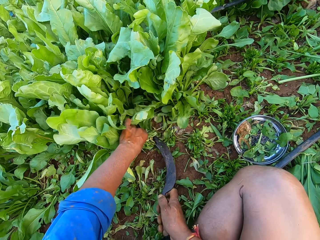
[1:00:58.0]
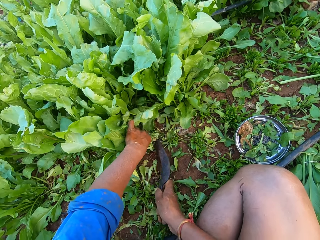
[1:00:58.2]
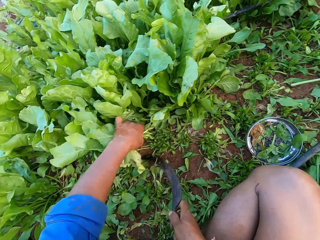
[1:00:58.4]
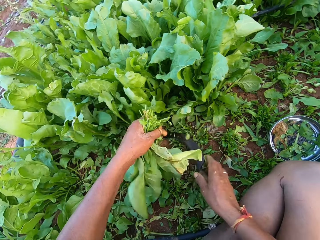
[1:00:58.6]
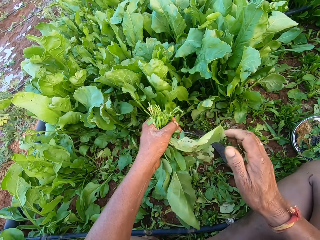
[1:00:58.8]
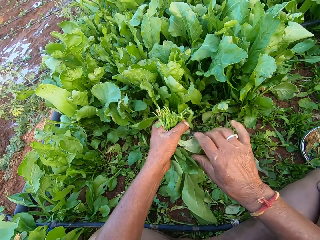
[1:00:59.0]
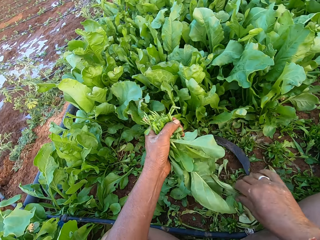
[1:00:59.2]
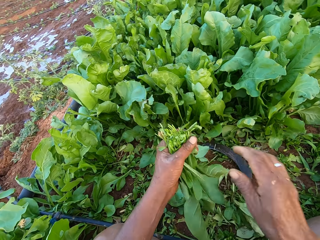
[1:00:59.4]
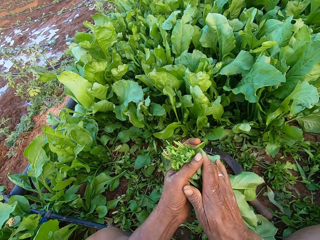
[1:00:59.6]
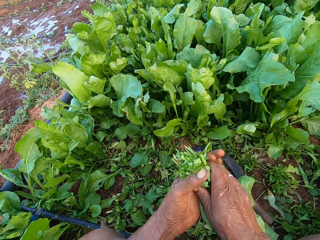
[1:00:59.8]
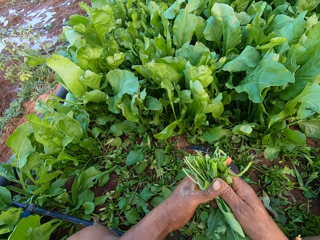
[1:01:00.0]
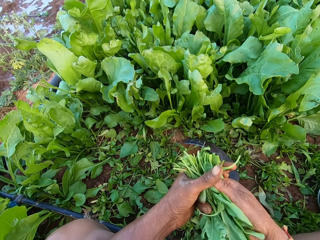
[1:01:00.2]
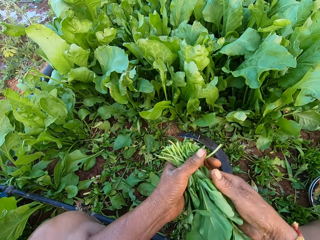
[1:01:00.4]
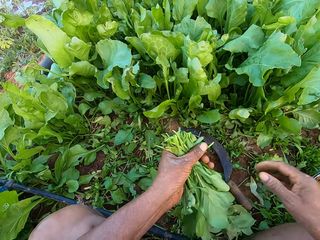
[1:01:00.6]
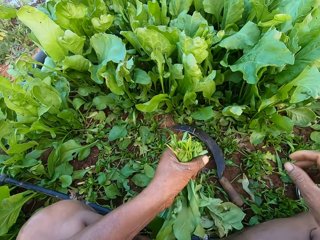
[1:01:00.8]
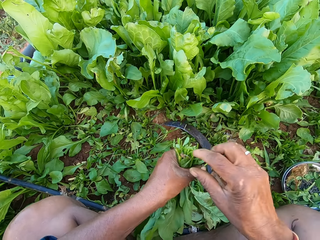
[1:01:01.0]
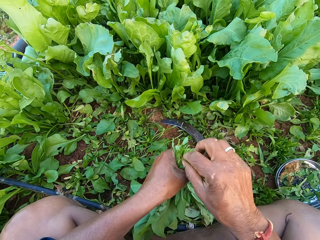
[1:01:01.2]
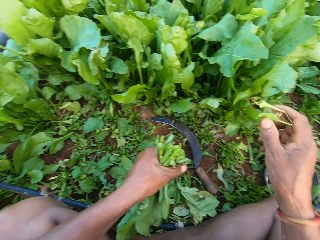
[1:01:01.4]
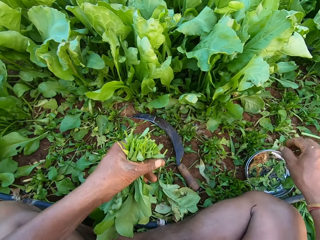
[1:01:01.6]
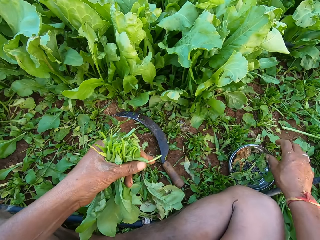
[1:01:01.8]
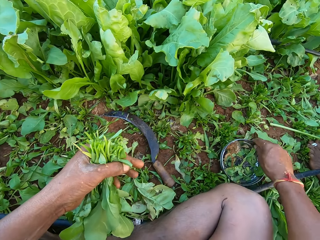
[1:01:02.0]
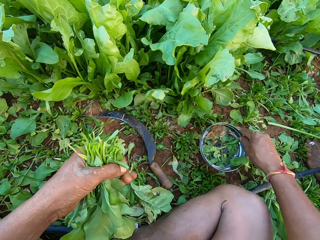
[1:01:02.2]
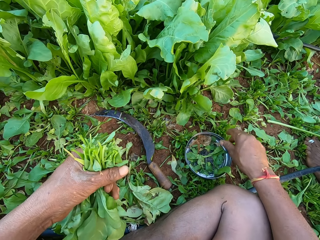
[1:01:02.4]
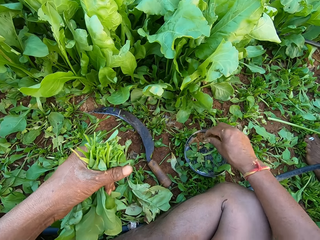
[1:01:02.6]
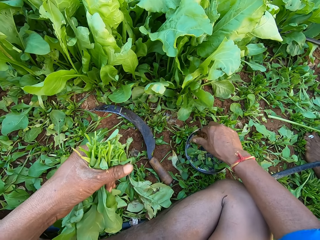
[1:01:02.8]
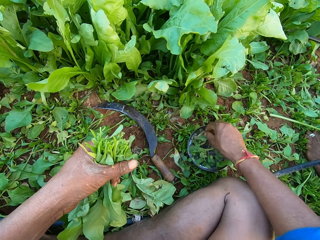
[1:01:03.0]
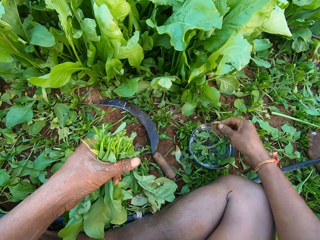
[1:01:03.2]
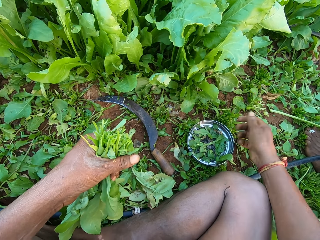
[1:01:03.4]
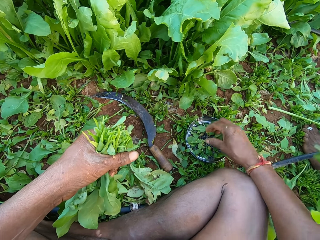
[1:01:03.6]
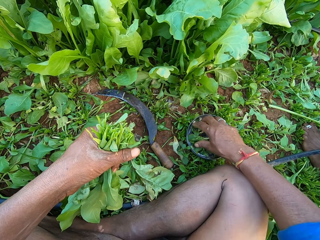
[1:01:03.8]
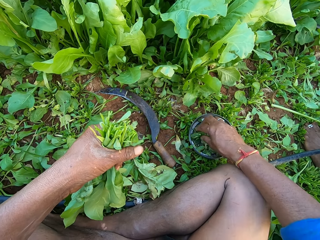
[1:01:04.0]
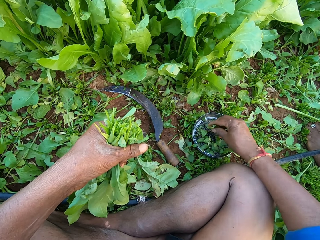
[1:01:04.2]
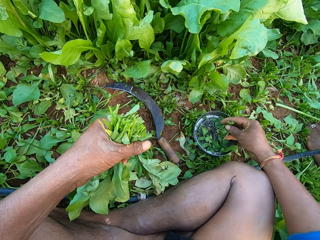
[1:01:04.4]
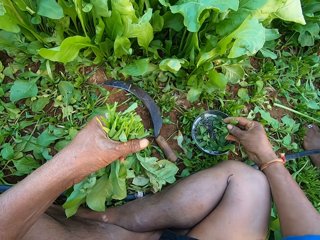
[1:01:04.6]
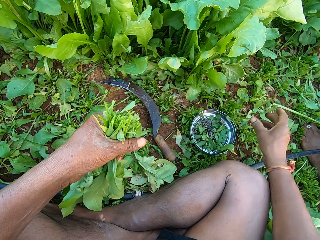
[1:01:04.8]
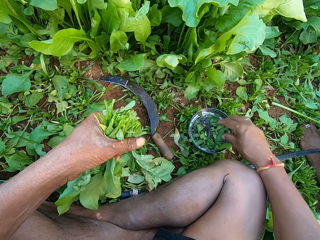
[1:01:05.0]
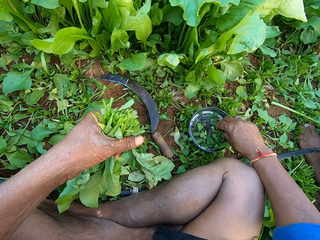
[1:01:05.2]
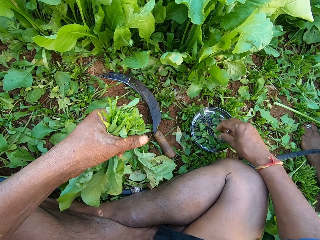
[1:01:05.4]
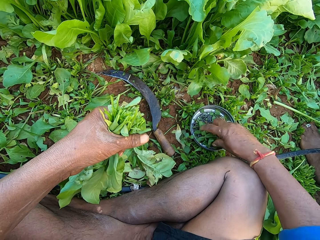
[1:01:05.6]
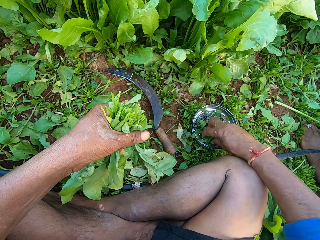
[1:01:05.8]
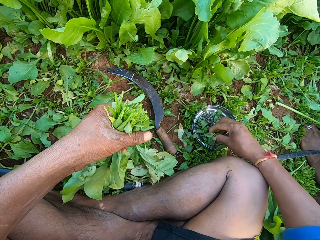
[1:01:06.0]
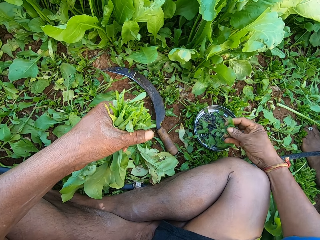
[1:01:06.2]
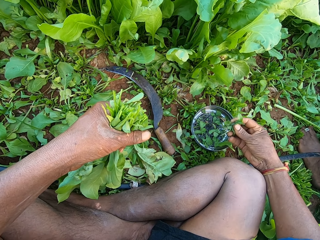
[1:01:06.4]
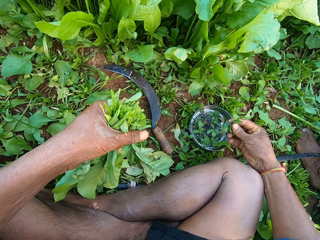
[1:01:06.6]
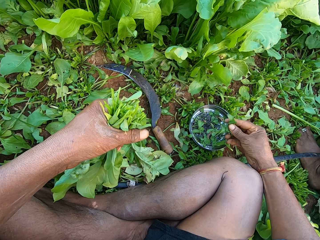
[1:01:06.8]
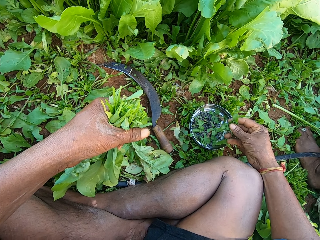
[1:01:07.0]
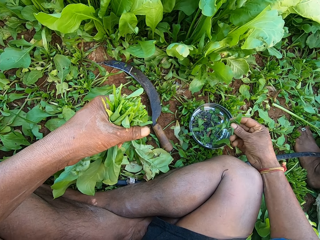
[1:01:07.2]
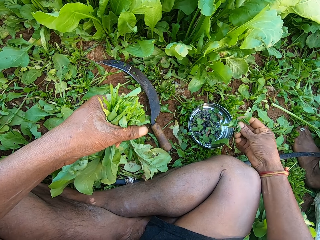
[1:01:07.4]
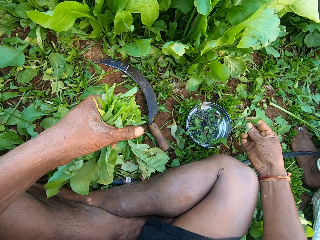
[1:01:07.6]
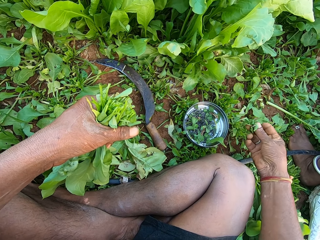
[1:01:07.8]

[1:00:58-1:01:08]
The camera wearer drops the sickle on the ground with his right hand. He picks a spinach leaf from the spinach plants in his left hand with his right hand. He drops the spinach leaf in his right hand to the ground. He tucks the spinach leaves with his hands. He picks a spinach leaf from his left hand with his right hand. He drops the spinach leaf from his right hand to the ground. He picks the metal plate from the ground with his right hand. He drops the metal plate on the ground with his right hand. He picks a dried spinach leaf from the metal plate with his right hand. He drops the dried spinach leaf from his right hand to the ground. He picks spinach leaves from the metal plate on the ground with his right hand. He drops the spinach leaves in his right hand to the ground. He picks spinach leaves from the metal plate on the ground with his right hand.

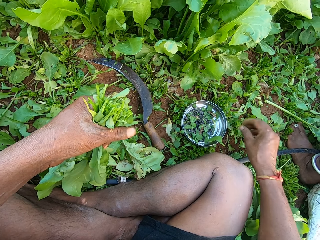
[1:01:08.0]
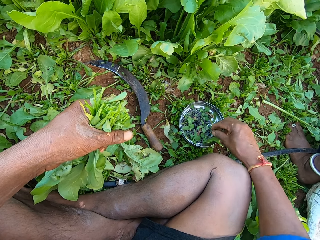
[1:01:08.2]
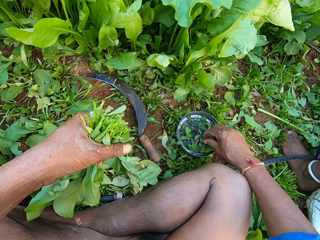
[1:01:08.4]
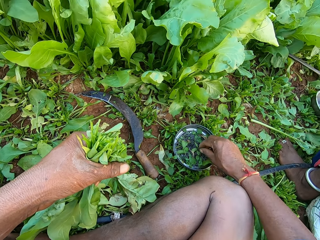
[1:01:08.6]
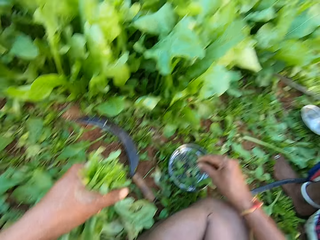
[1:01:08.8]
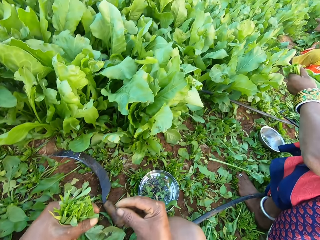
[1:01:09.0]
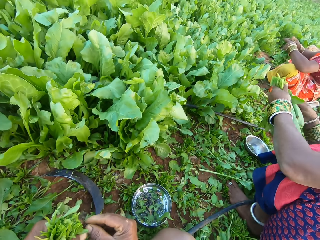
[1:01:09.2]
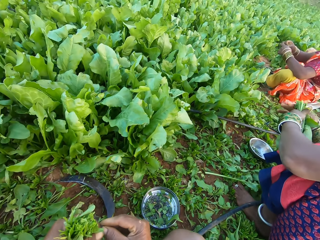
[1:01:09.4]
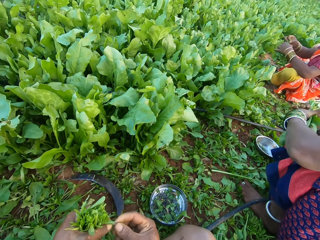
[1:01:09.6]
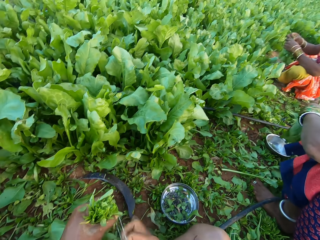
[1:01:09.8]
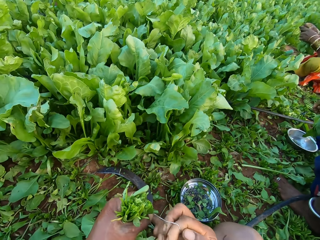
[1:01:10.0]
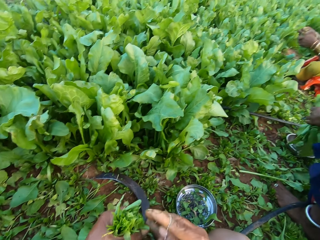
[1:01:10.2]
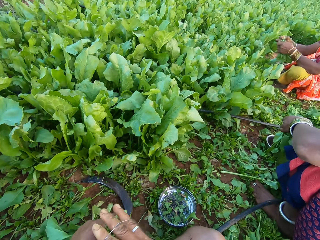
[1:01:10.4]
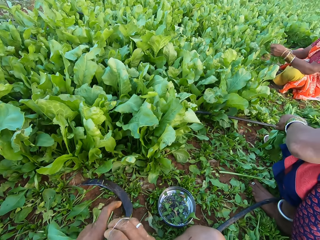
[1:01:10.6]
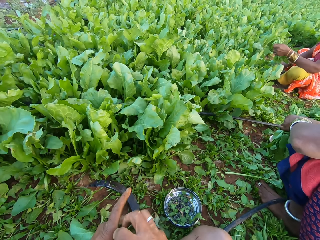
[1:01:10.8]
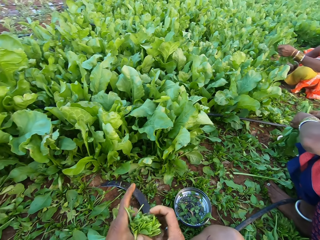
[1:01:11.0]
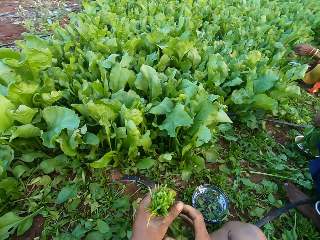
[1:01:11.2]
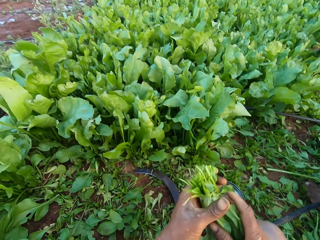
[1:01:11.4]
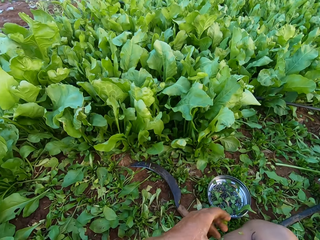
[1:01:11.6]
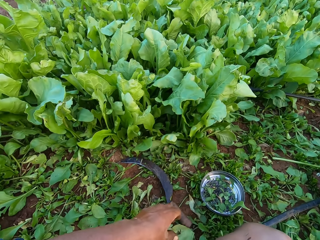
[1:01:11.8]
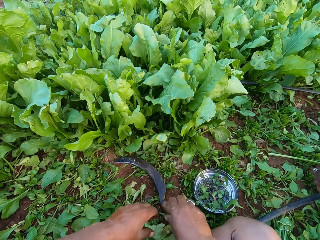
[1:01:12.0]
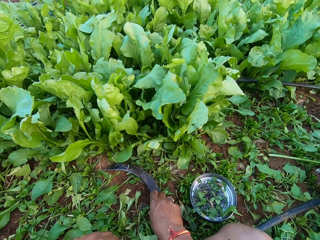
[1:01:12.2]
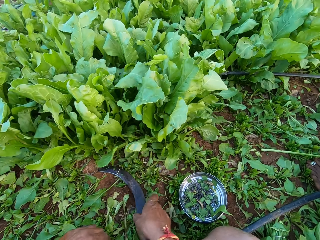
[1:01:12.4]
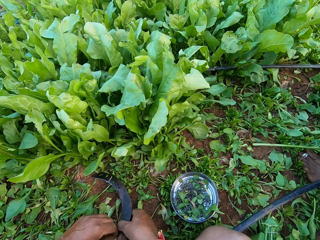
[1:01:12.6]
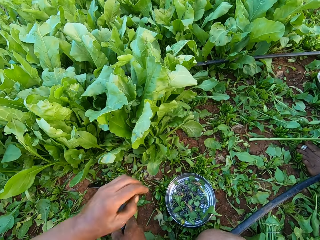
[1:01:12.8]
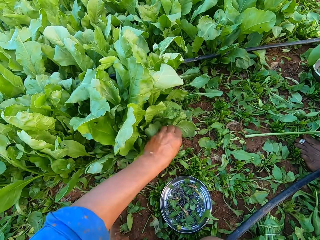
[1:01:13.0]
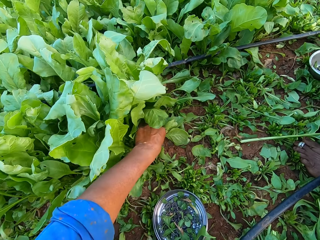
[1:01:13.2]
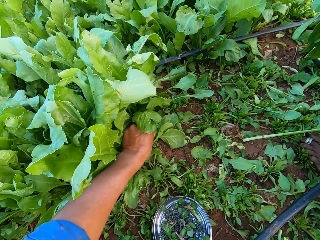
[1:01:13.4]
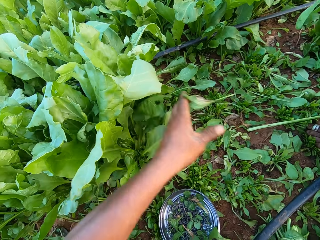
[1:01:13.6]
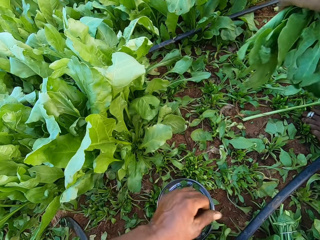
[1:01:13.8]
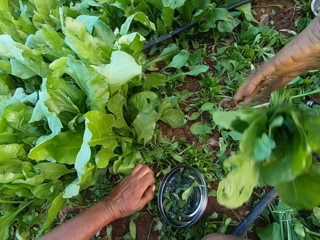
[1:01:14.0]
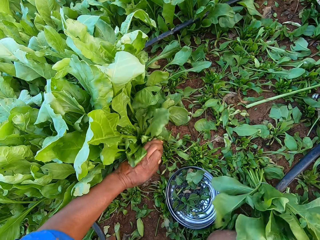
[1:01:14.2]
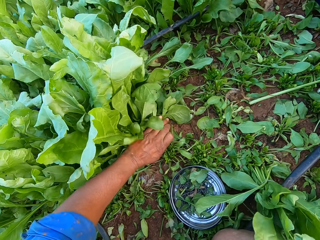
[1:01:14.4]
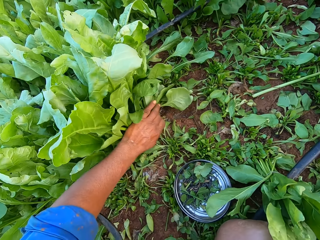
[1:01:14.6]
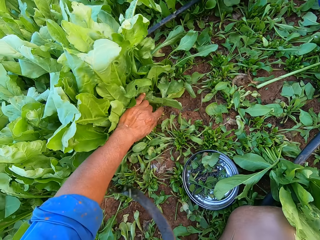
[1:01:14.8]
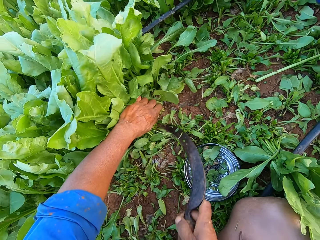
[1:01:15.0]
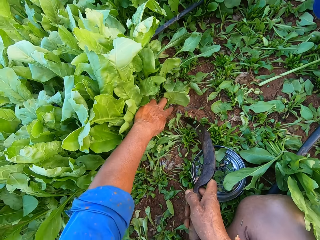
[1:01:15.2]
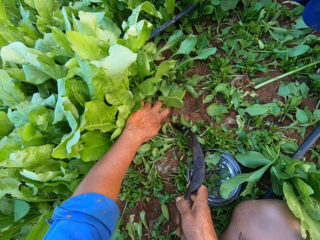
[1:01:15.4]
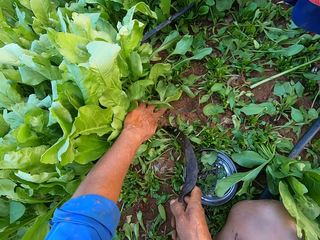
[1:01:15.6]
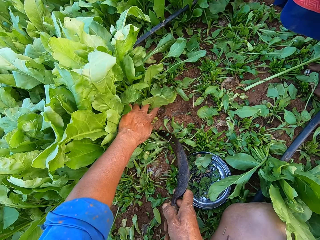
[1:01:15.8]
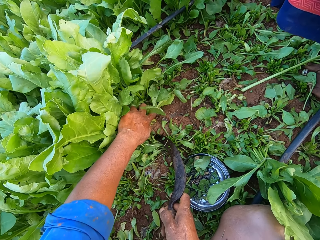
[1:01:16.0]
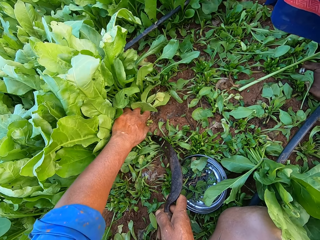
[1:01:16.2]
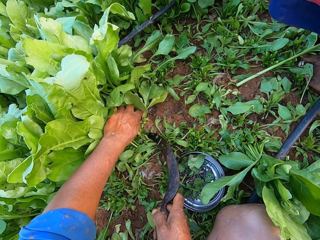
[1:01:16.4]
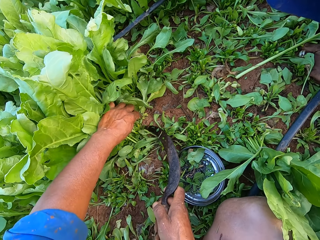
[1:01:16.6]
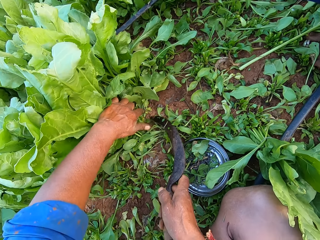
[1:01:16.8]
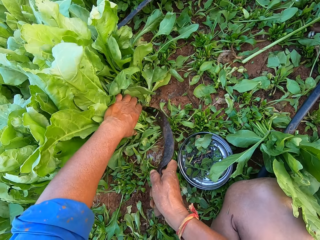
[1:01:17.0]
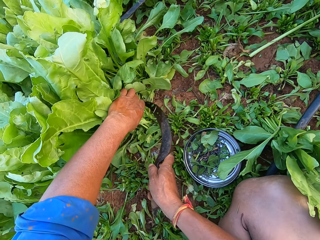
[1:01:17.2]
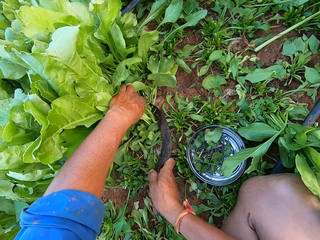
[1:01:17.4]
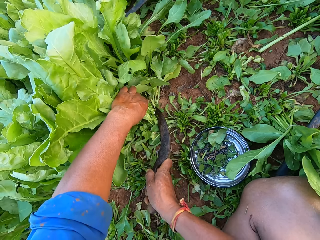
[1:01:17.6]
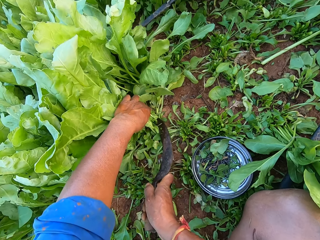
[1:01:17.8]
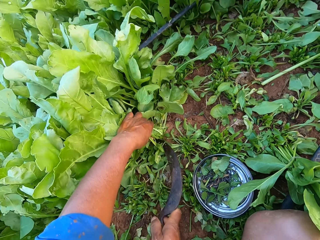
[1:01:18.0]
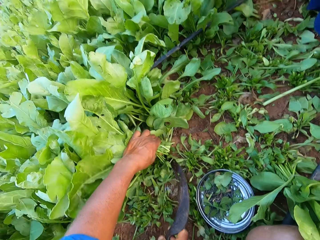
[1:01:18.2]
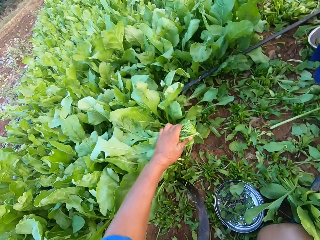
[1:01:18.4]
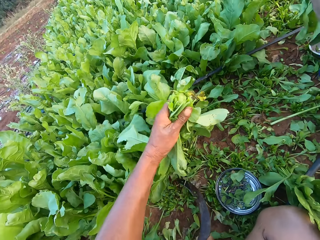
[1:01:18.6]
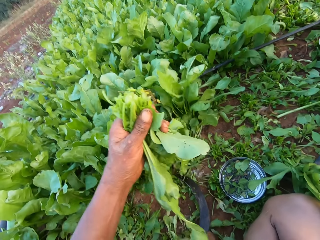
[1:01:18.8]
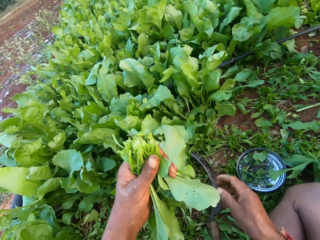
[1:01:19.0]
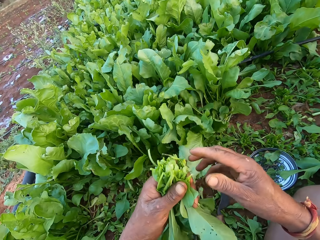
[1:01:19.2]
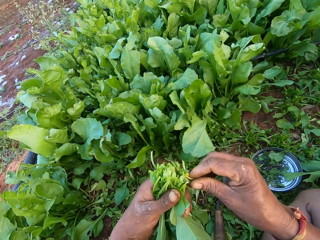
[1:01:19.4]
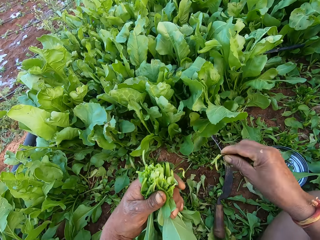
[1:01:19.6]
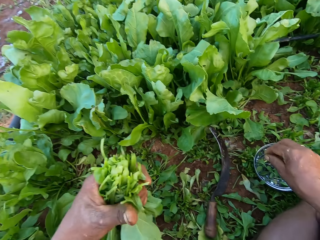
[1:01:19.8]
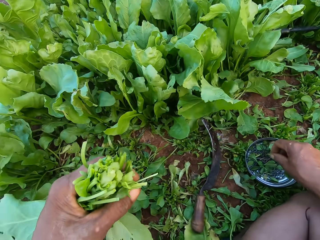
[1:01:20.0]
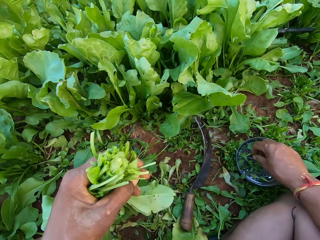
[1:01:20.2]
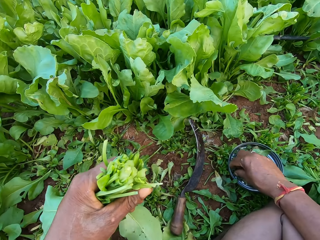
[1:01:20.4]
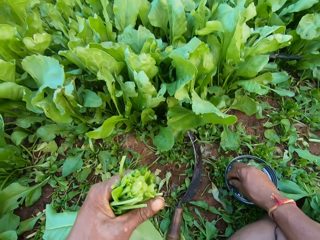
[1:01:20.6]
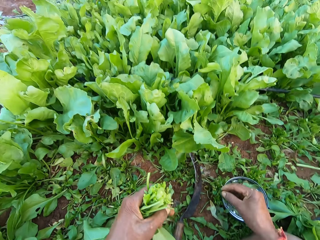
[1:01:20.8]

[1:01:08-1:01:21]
The camera wearer drops the spinach leaves in his right hand to the ground. He picks a rubber band from the metal plate on the ground with his right hand. A woman binds the spinach plants in her left hand with the rubber band around her right hand. The camera wearer holds the rubber band with his hands. Another woman binds the spinach plants in her left hand with the rubber band around her right hand. The camera wearer stretches the rubber band with his hands. He wraps the rubber band around his right hand. He binds the spinach plants in his left hand with the rubber band around his right hand. The first woman drops the sickle on the ground with her right hand. The camera wearer passes the bundle of spinach plant from his left hand to his right hand. He puts the vegetables aside. He picks the sickle from the ground with his right hand. He picks a spinach leaf from the ground with his left hand. He touches the leaves. He drops the spinach leaf in his left hand to the ground. The other woman drops the bundle of spinach plant on the ground with her left hand. The camera wearer holds the spinach plants on the ground with his left hand. He cuts the spinach plants from the ground with the sickle in his right hand. He drops the sickle on the ground with his right hand. He picks a spinach leaf from his left hand with his right hand. He drops the spinach leaf in his right hand to the ground.
